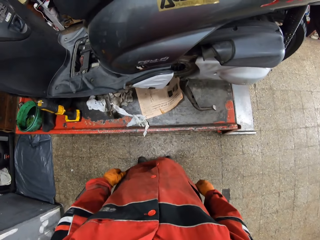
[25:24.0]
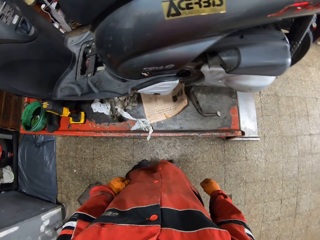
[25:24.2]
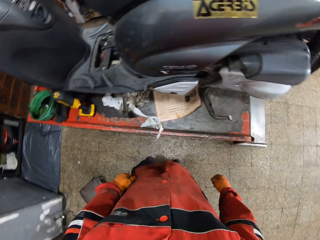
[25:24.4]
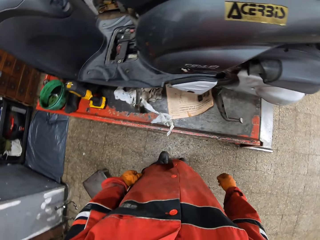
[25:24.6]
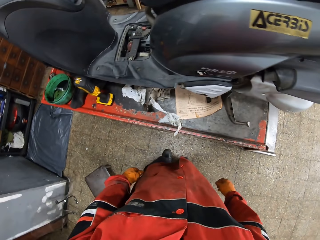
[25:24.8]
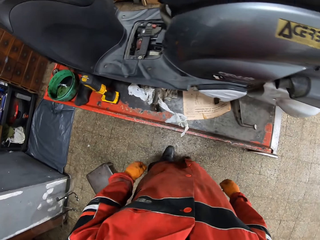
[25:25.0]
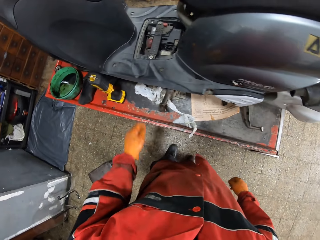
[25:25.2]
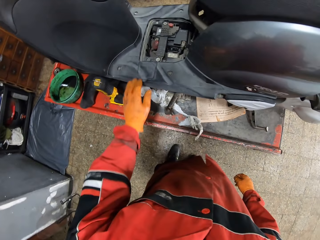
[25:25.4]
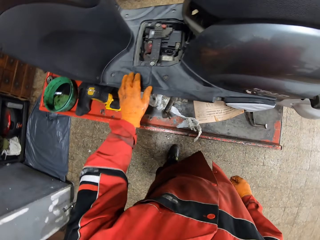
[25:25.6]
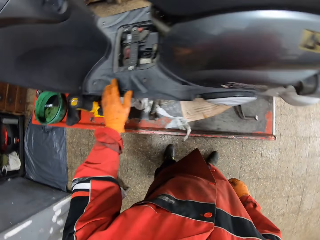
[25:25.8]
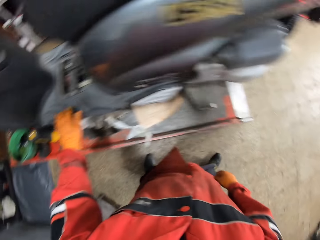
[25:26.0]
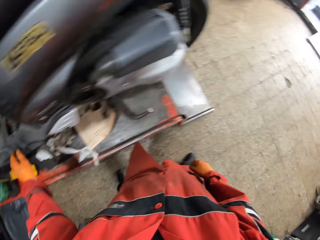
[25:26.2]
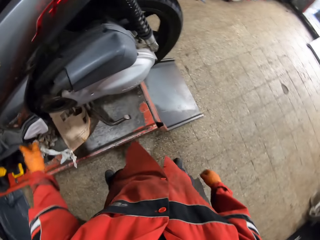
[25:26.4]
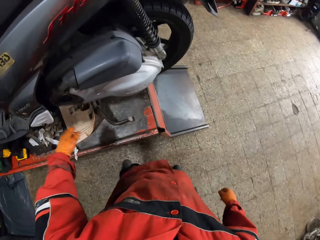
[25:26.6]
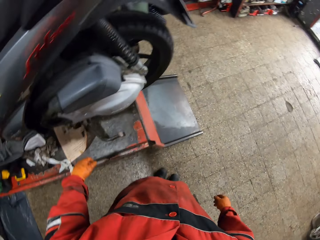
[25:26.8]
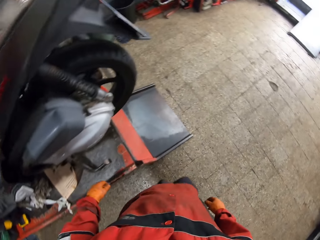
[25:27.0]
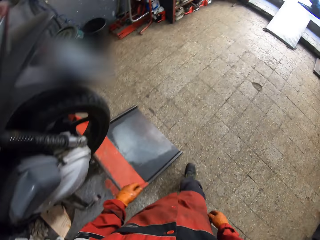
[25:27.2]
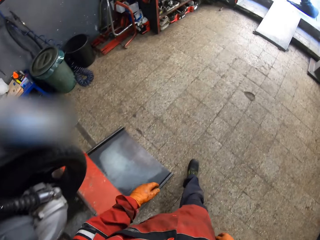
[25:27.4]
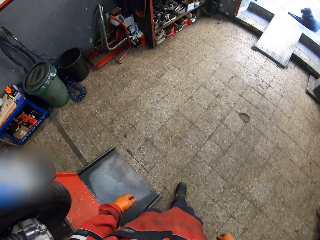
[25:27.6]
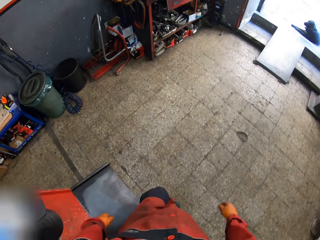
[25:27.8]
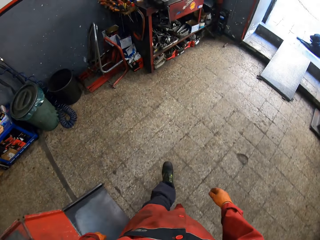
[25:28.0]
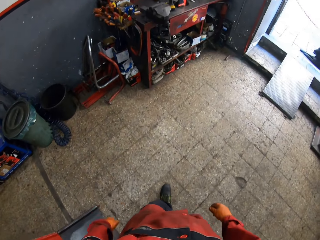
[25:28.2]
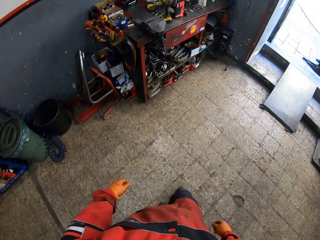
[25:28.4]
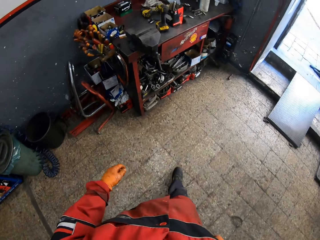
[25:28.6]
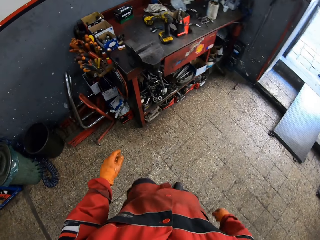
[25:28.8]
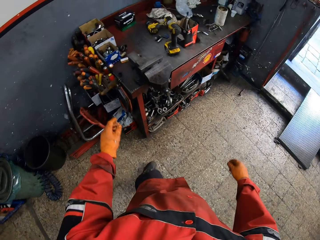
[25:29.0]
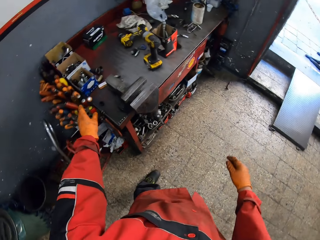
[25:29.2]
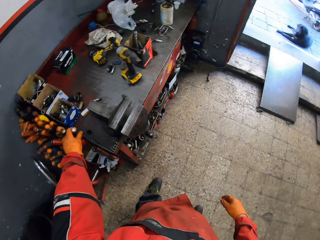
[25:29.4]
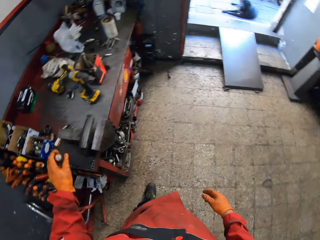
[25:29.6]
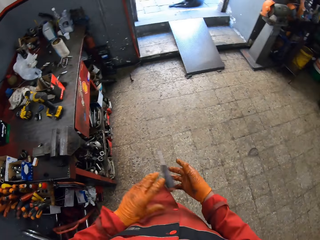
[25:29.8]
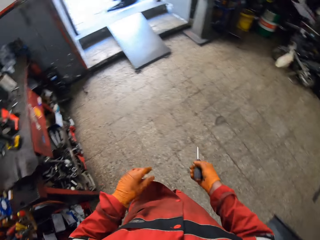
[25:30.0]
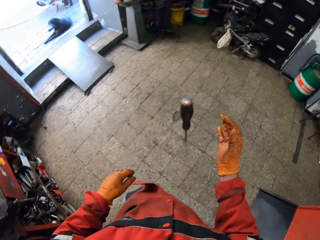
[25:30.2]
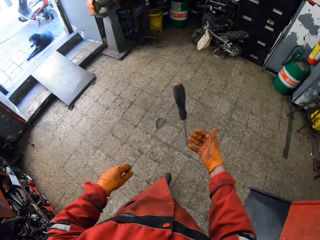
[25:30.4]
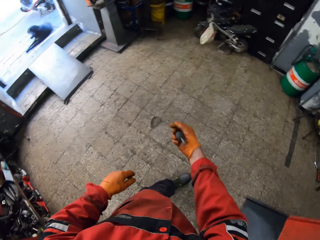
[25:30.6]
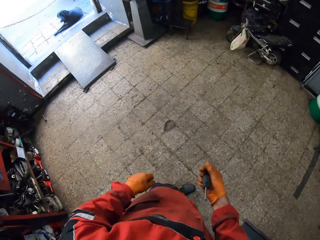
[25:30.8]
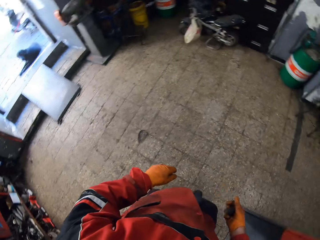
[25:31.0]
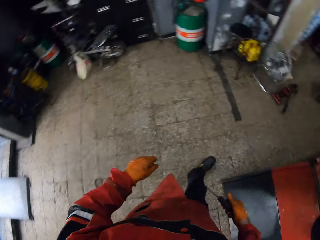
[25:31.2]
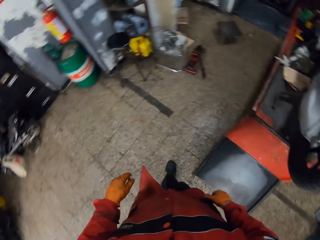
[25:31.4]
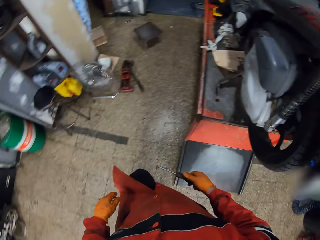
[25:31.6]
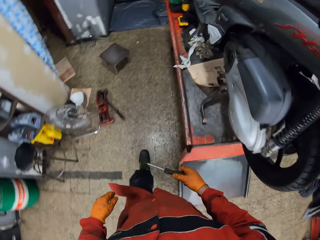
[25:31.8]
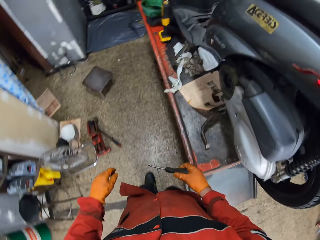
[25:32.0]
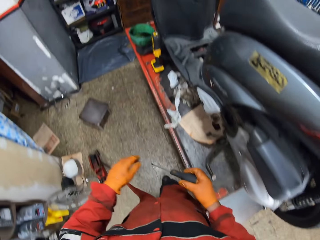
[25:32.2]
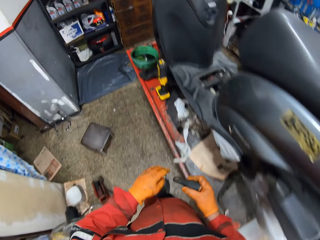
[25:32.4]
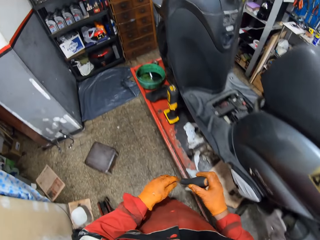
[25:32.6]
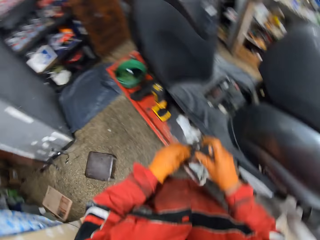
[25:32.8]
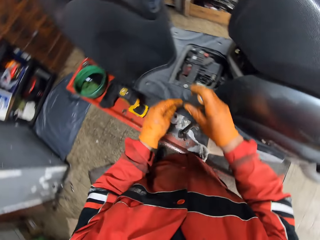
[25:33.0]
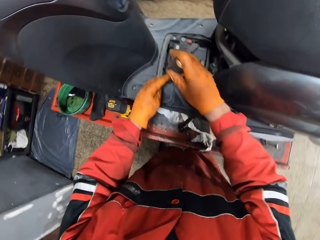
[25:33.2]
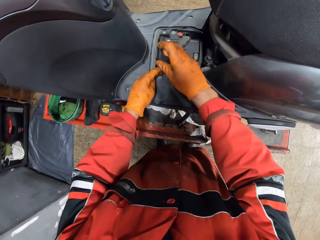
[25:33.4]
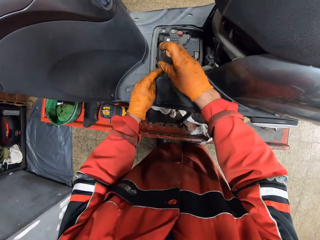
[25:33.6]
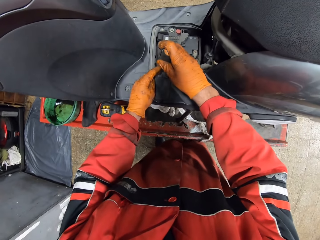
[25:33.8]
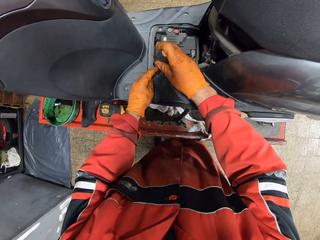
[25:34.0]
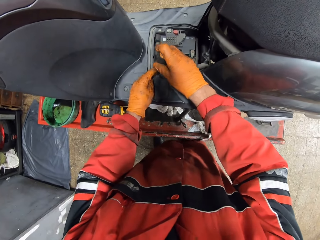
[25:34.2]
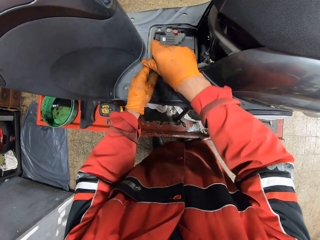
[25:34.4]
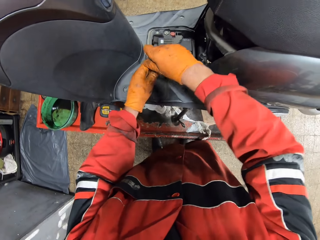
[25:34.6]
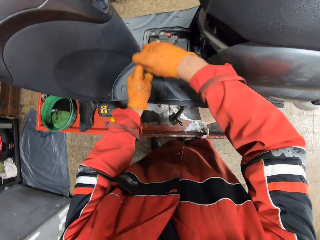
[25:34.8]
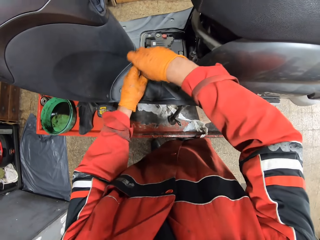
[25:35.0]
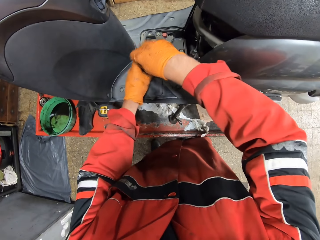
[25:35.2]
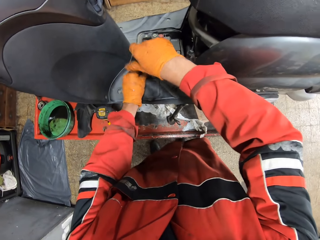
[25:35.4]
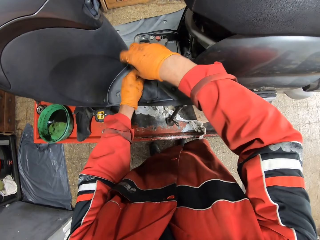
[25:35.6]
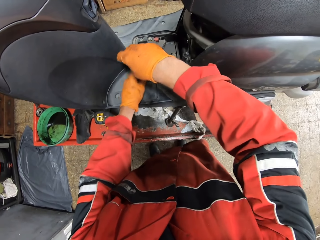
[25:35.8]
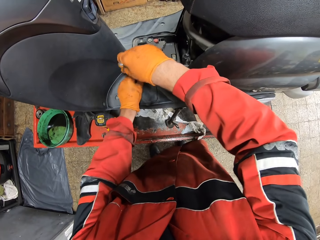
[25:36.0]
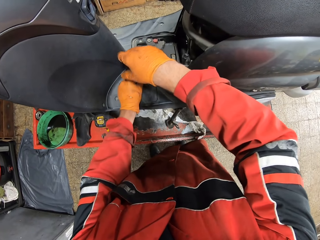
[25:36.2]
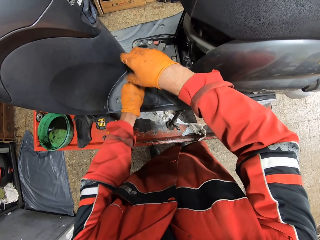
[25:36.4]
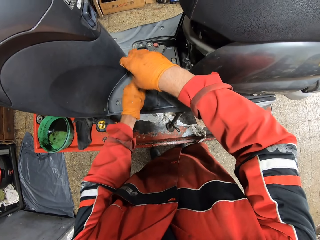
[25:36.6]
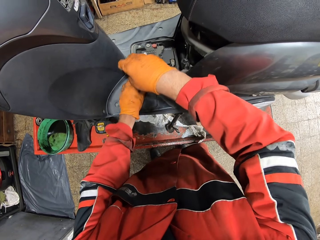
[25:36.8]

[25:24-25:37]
The camera wearer touches the motorcycle. He walks away from the motorcycle. He walks towards the tool table. He picks a screwdriver from a tool hole with his left hand. He passes the screwdriver to his right hand. He flips the screwdriver with his hand. He walks towards the motorcycle. He unscrews a screw with the screwdriver with both hands.

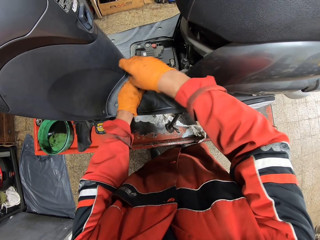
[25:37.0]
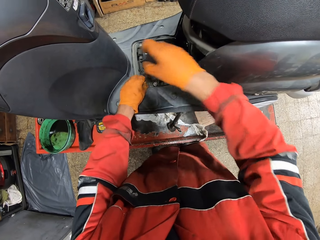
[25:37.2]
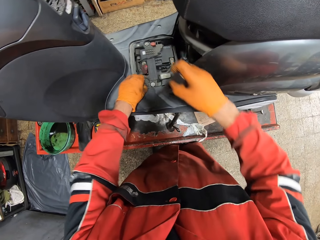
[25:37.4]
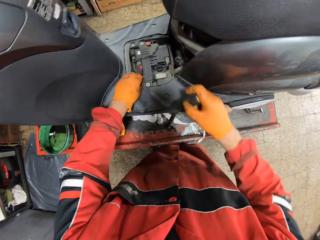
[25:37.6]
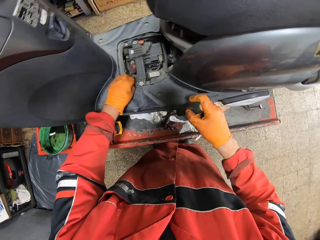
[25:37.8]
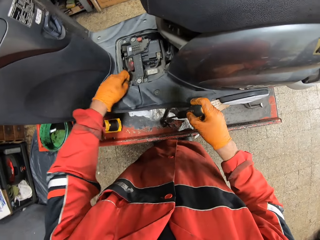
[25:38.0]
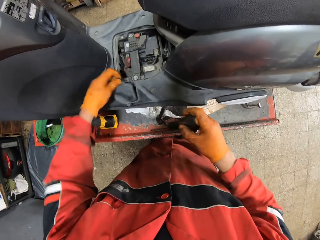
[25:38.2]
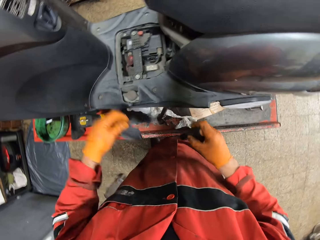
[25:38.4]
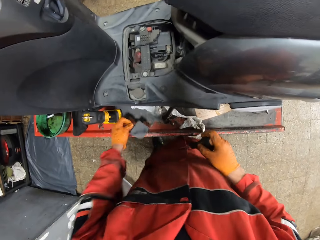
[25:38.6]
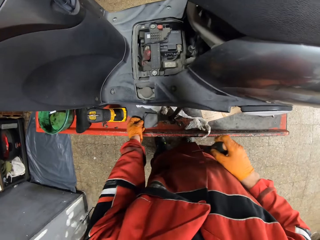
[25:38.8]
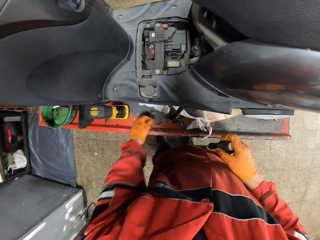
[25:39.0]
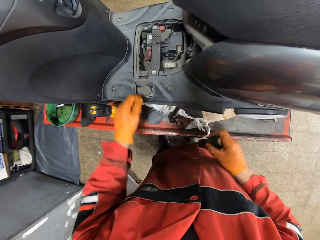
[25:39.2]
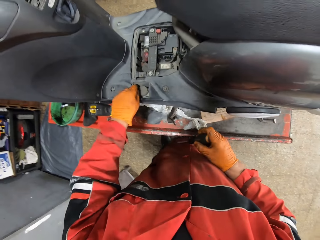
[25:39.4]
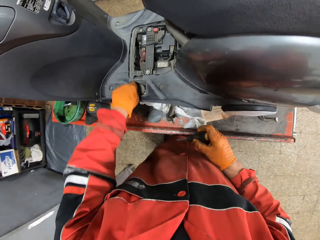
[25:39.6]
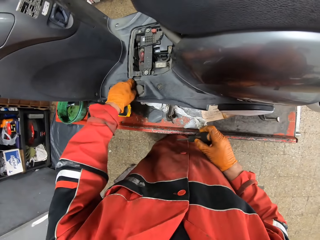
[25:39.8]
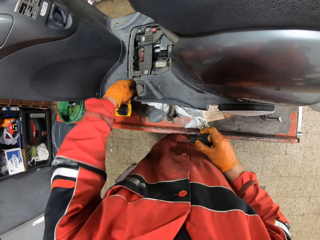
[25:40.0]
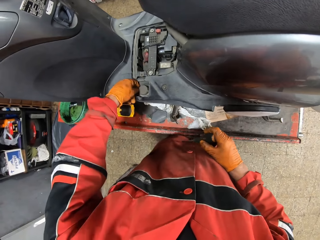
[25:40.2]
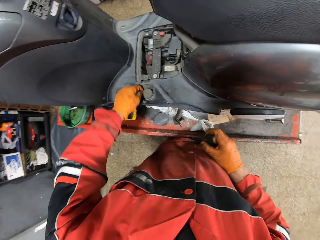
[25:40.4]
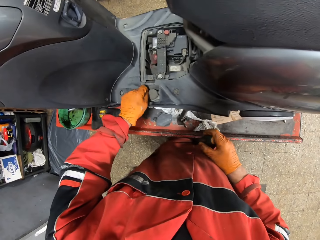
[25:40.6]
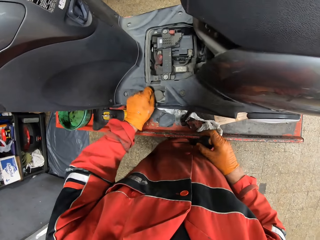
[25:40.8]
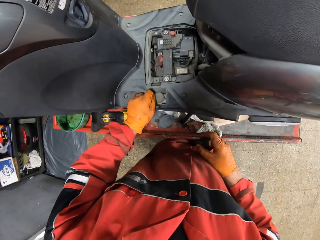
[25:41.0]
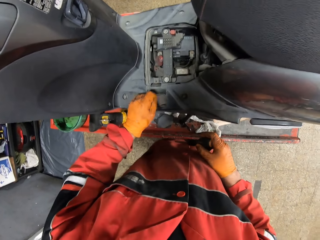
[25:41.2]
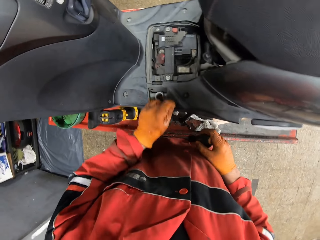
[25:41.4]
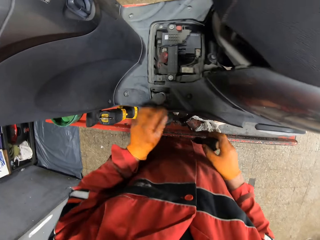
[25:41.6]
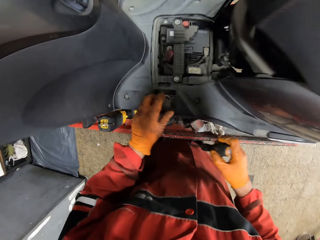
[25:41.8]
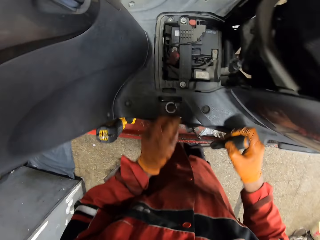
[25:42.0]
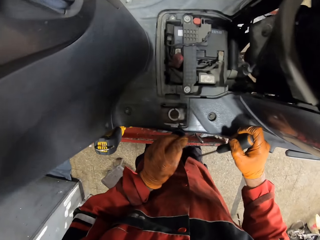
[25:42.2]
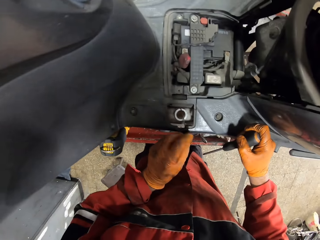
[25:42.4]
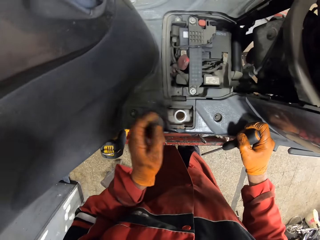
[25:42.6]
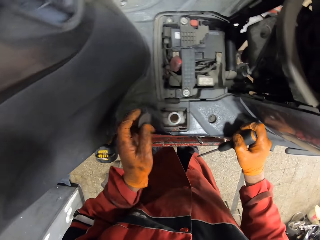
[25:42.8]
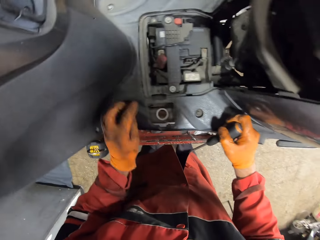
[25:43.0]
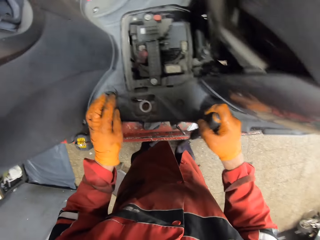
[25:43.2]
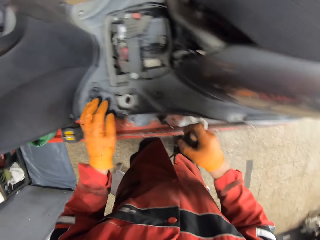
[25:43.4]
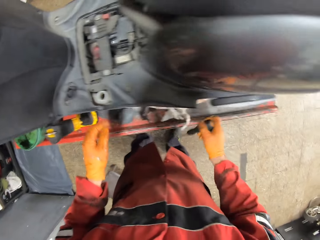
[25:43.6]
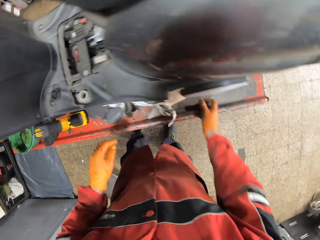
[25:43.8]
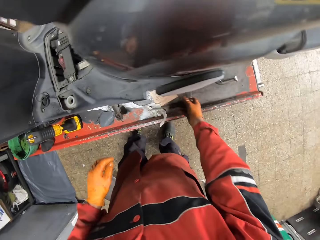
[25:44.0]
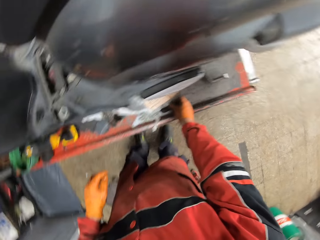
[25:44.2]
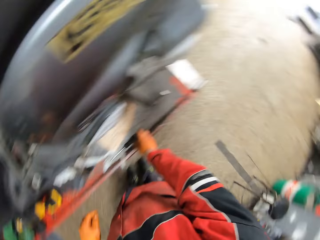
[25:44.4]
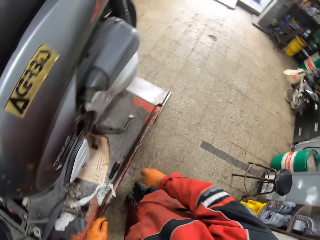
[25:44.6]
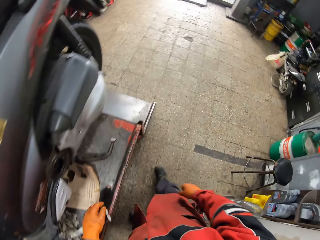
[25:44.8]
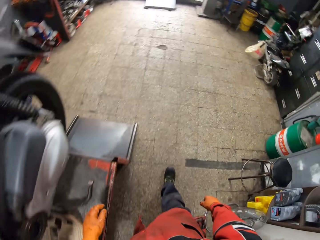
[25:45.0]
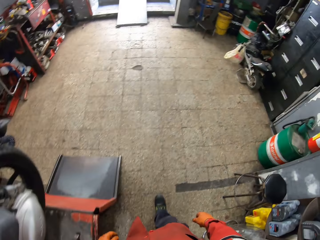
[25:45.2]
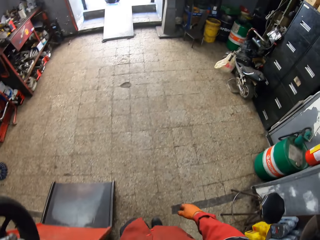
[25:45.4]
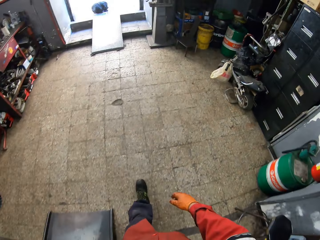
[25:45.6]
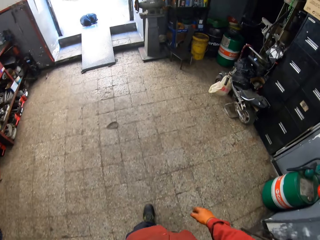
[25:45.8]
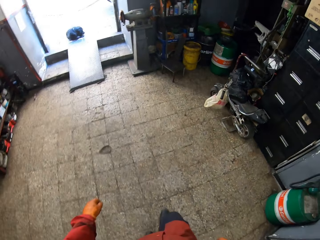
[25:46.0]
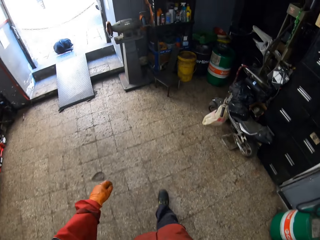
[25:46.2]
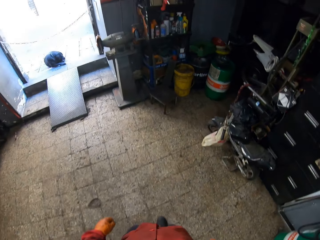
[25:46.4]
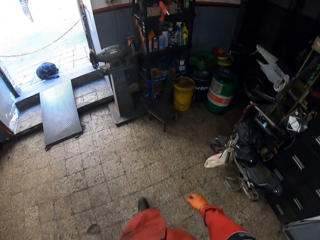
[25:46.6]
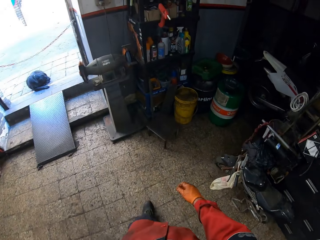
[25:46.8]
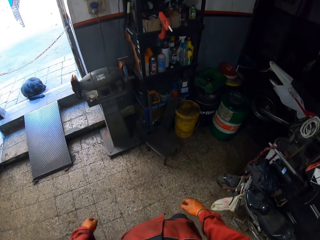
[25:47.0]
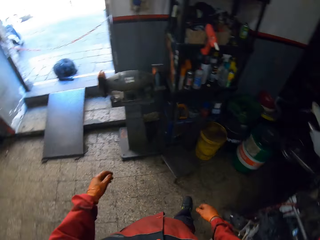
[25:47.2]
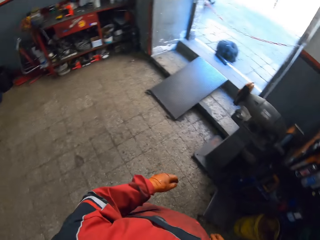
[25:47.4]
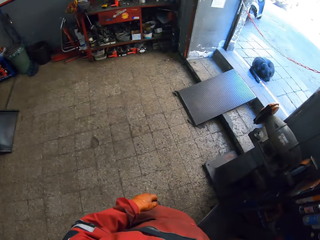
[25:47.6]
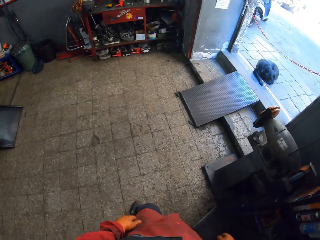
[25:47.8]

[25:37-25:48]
The camera wearer uses his hands on the motorcycle. He unscrews the screw with his left hand. He removes part of the motorcycle. He drops a plastic cover from the motorcycle on the workbench with his left hand. He opens the motorcycle oil tank cork or oil cap with his left hand. He puts the oil cap on the motorcycle. He drops the screwdriver on the workbench with his right hand. He walks to the right towards a shelf.
